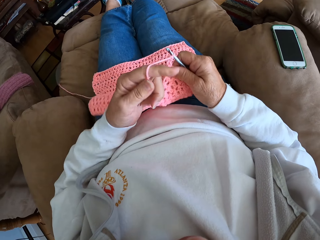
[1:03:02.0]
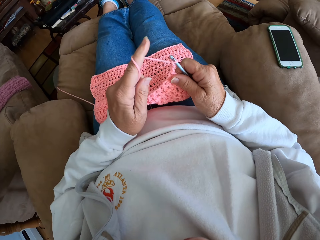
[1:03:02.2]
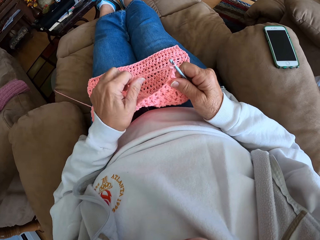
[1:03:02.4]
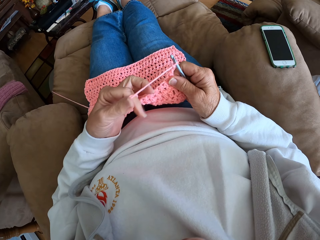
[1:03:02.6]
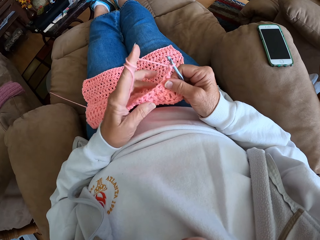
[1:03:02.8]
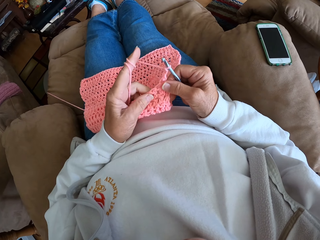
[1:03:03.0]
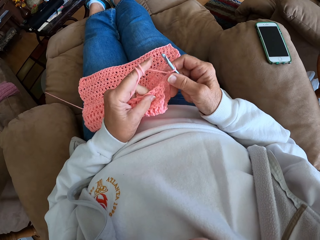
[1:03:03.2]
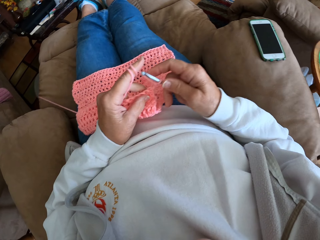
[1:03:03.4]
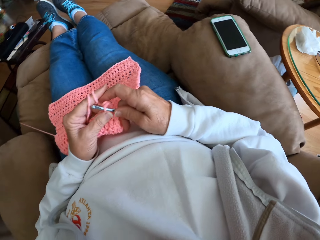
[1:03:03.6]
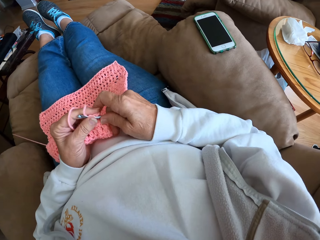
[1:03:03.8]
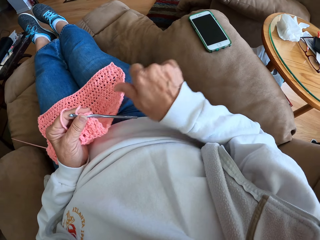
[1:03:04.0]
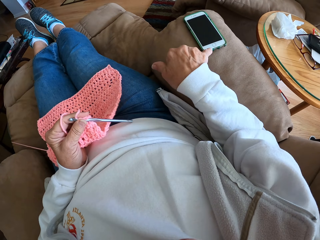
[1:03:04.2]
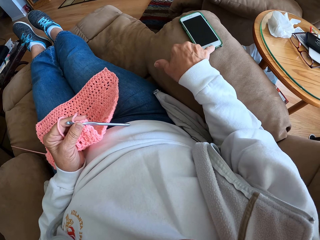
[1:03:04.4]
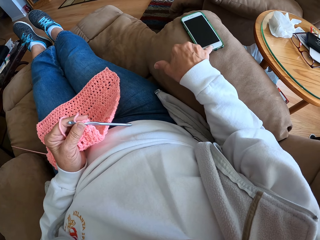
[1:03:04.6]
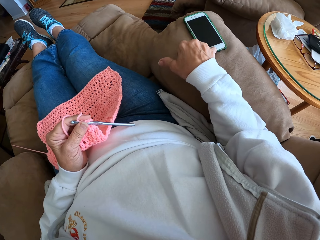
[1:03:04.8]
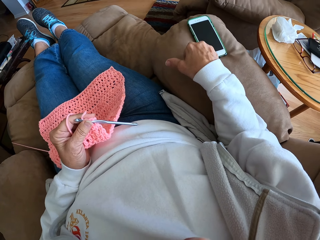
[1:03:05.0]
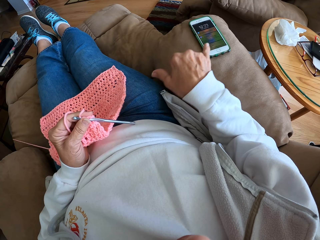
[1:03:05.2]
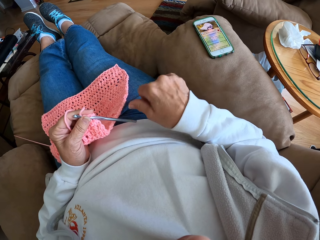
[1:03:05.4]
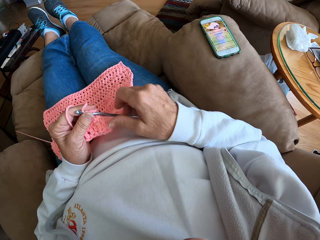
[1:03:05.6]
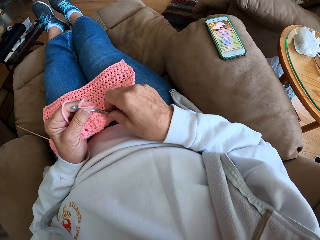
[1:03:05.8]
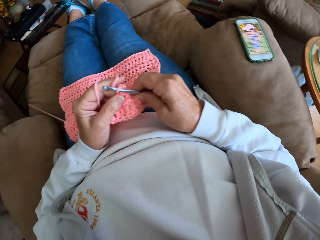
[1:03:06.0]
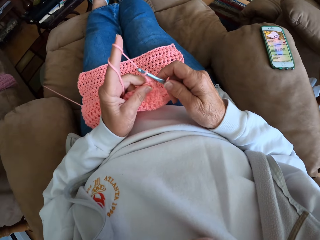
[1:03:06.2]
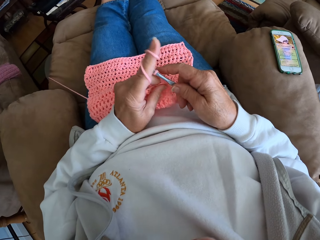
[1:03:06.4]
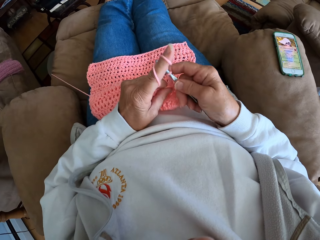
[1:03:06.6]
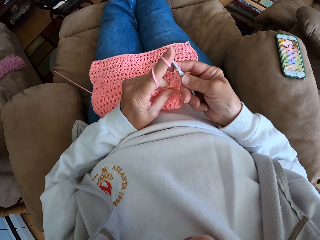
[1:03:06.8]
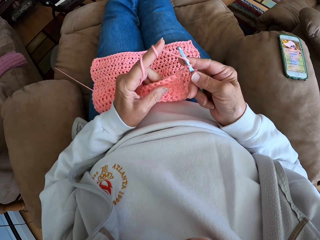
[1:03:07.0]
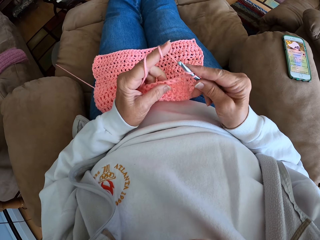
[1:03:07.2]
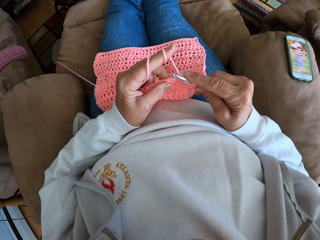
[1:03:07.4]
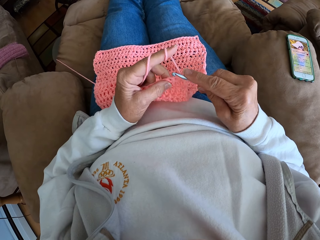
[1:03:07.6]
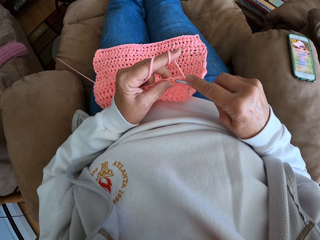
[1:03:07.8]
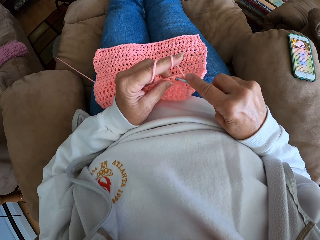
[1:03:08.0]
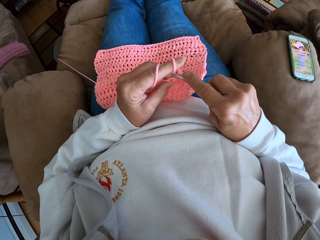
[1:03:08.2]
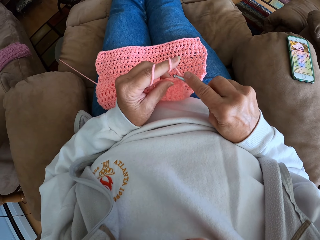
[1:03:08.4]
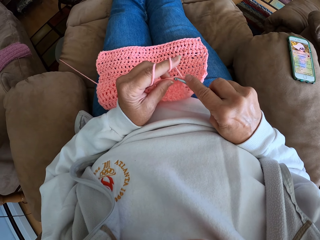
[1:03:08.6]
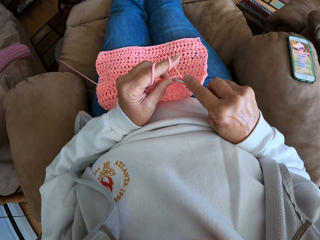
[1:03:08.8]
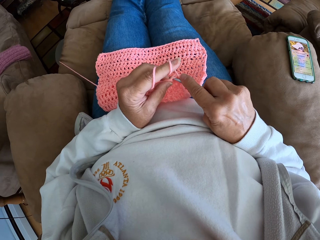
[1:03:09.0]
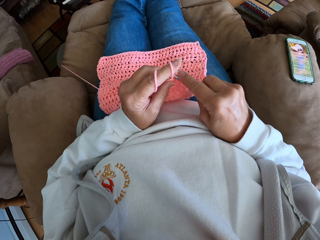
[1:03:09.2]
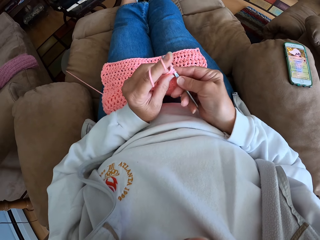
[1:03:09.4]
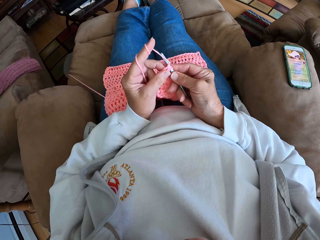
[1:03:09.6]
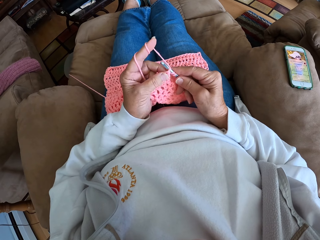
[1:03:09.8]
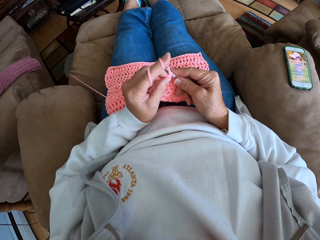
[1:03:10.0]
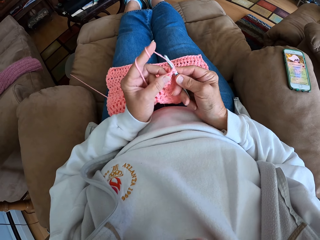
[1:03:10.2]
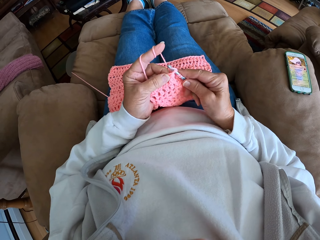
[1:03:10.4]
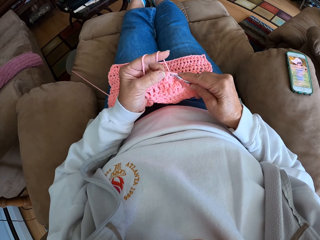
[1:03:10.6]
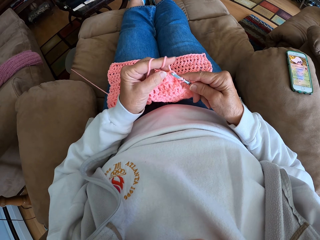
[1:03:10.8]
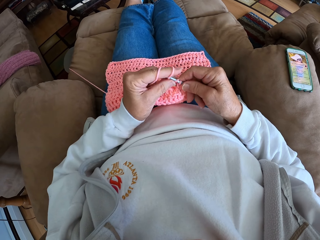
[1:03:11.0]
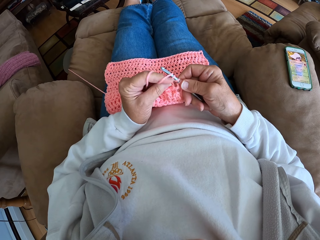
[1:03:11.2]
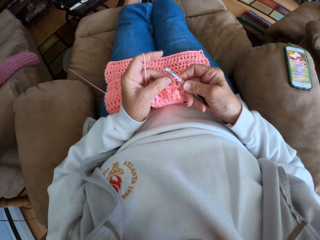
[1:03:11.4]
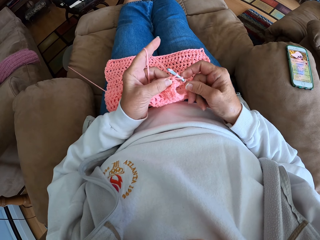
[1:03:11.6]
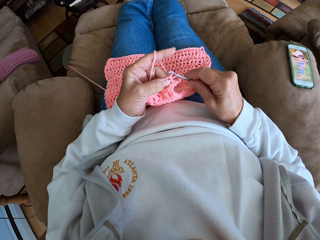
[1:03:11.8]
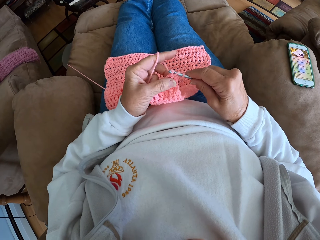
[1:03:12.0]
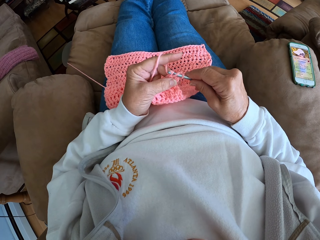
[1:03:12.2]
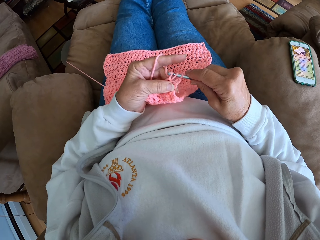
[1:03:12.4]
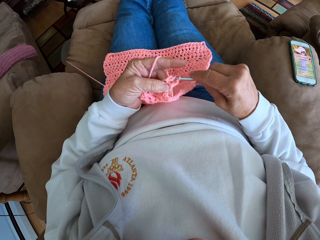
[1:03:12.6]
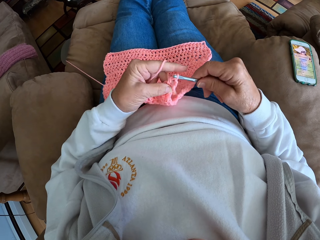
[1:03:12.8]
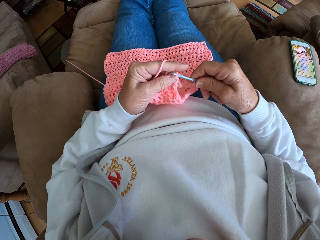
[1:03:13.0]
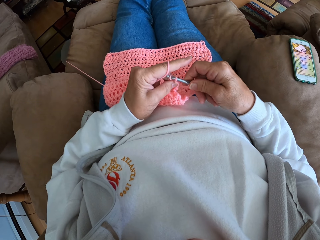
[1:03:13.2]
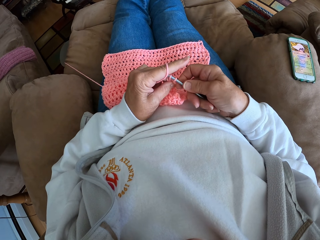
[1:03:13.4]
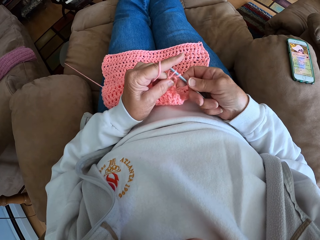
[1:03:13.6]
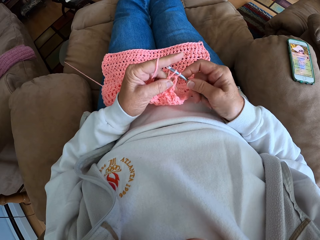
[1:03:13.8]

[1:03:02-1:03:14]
The camera wearer unfolds the piece of cloth. She rolls the yarn on her finger. She ties the yarn on the finger. She presses her phone on the couch armrest. She crochets the piece of cloth using the crochet hook.

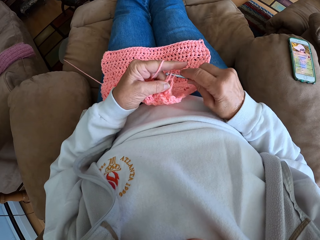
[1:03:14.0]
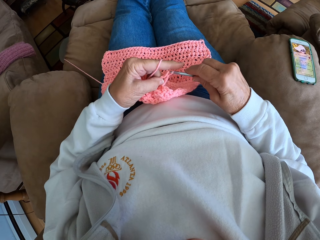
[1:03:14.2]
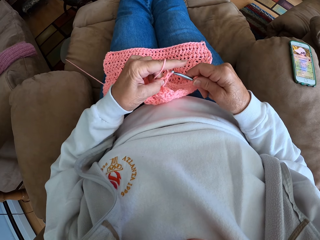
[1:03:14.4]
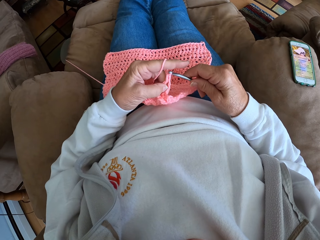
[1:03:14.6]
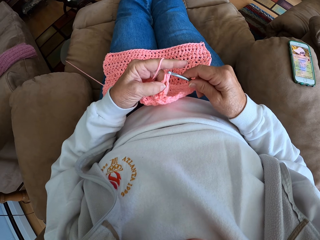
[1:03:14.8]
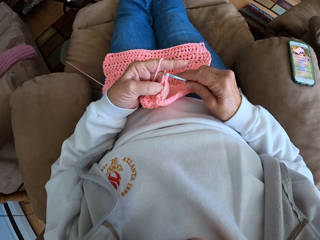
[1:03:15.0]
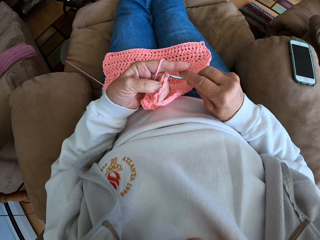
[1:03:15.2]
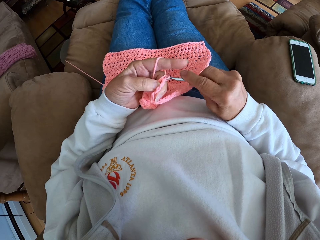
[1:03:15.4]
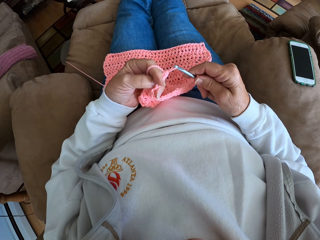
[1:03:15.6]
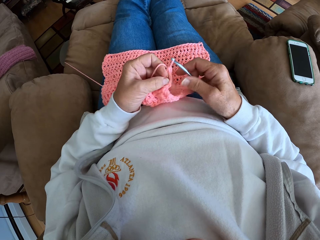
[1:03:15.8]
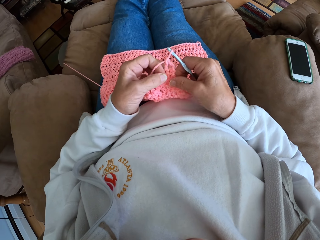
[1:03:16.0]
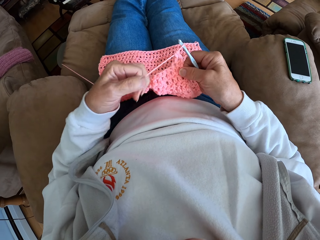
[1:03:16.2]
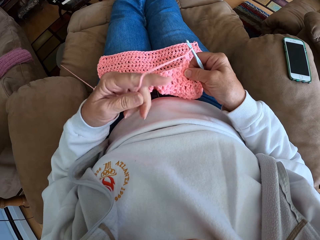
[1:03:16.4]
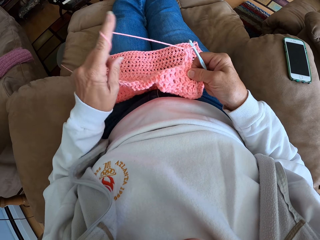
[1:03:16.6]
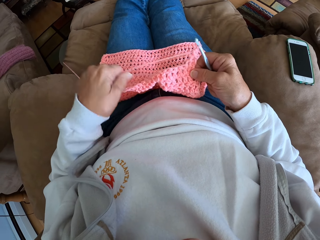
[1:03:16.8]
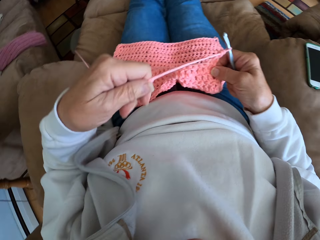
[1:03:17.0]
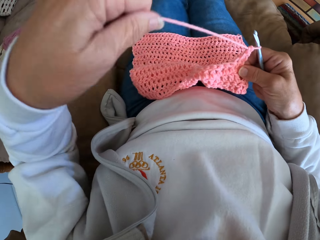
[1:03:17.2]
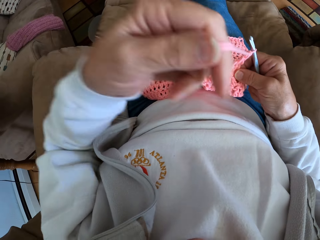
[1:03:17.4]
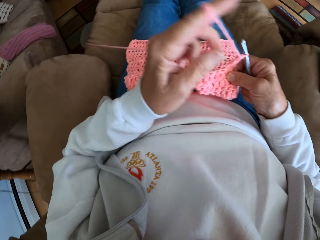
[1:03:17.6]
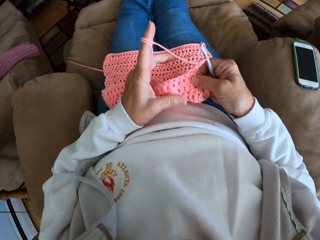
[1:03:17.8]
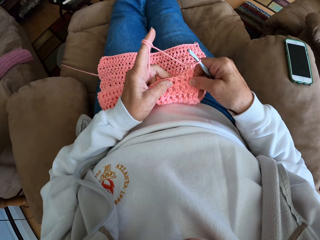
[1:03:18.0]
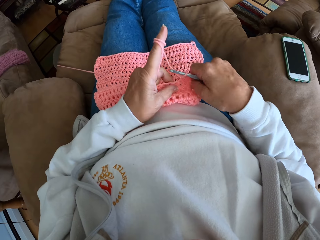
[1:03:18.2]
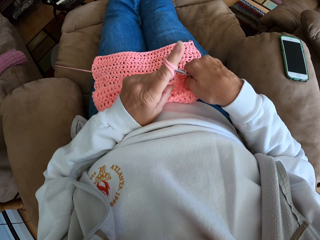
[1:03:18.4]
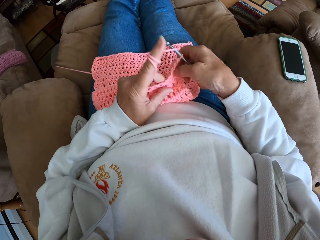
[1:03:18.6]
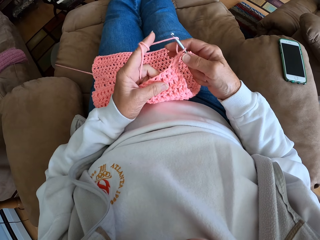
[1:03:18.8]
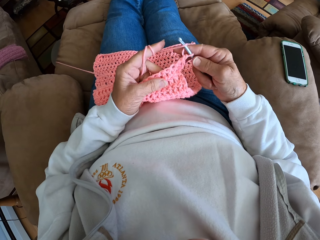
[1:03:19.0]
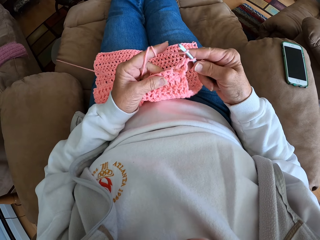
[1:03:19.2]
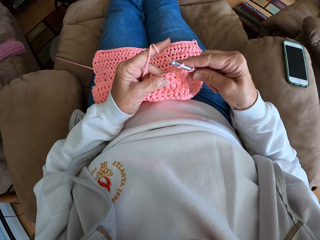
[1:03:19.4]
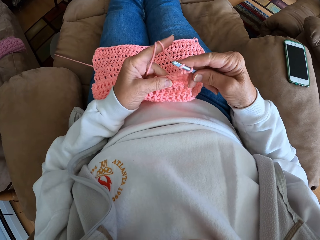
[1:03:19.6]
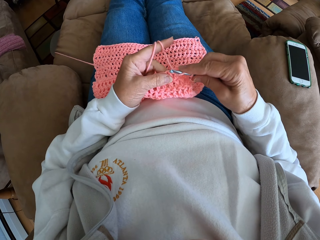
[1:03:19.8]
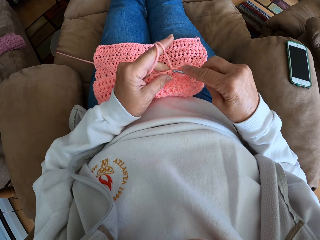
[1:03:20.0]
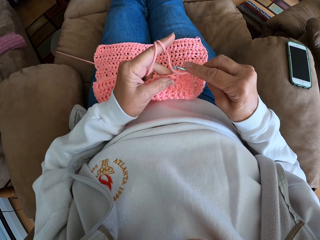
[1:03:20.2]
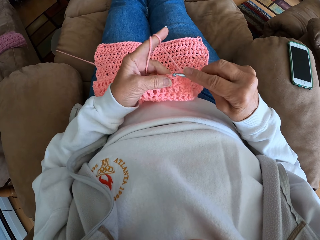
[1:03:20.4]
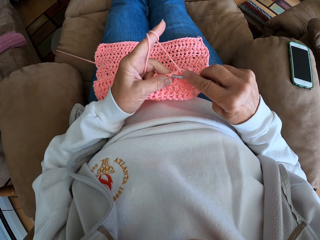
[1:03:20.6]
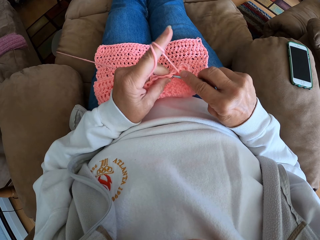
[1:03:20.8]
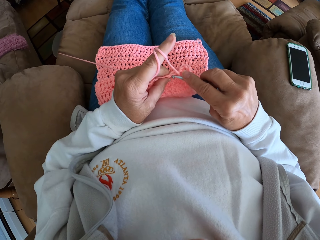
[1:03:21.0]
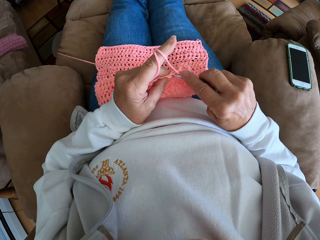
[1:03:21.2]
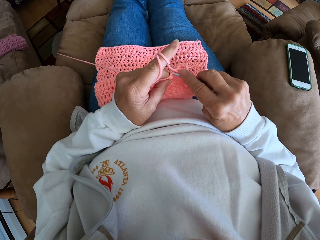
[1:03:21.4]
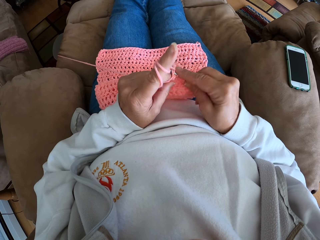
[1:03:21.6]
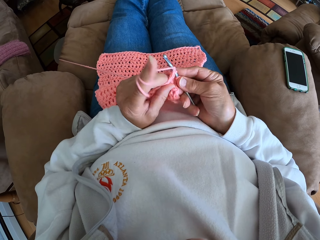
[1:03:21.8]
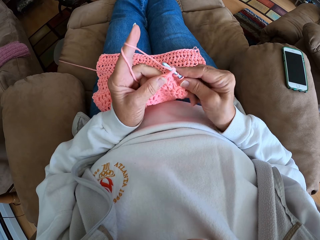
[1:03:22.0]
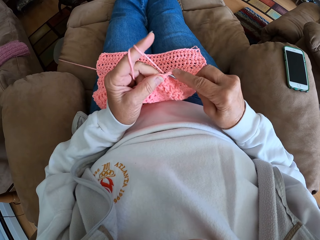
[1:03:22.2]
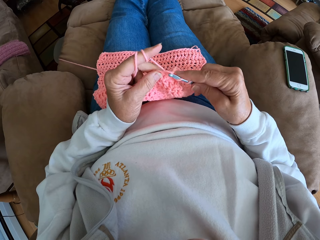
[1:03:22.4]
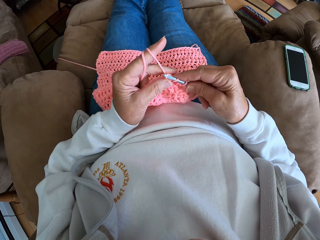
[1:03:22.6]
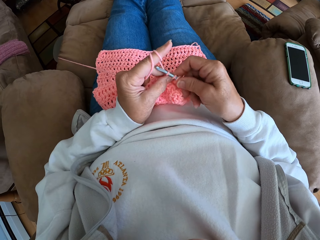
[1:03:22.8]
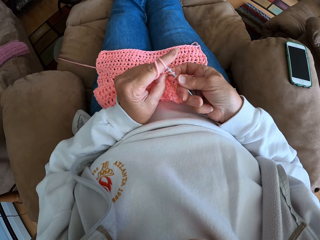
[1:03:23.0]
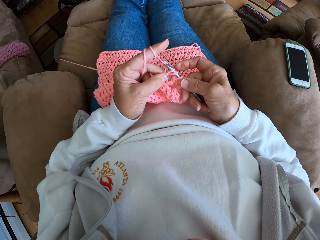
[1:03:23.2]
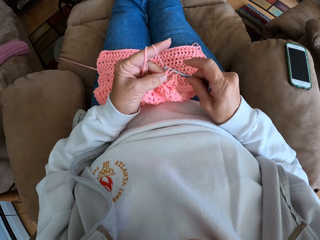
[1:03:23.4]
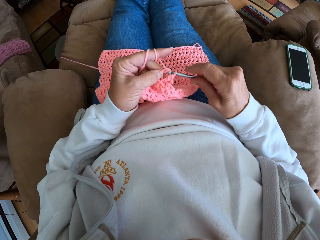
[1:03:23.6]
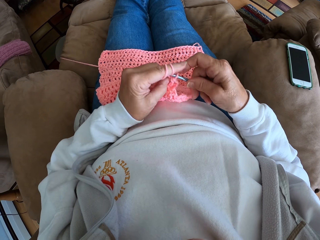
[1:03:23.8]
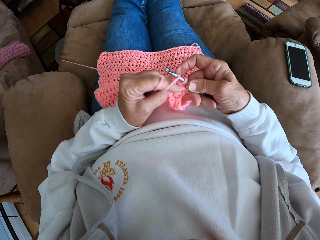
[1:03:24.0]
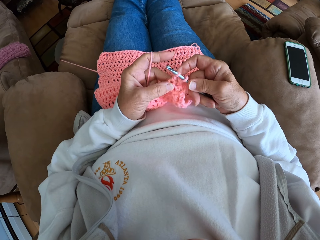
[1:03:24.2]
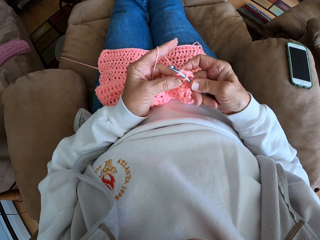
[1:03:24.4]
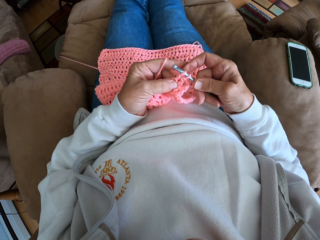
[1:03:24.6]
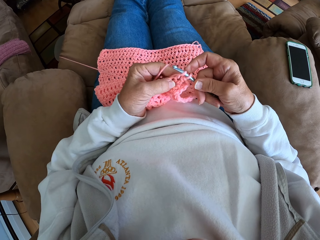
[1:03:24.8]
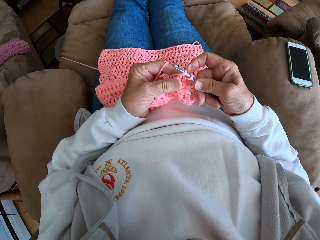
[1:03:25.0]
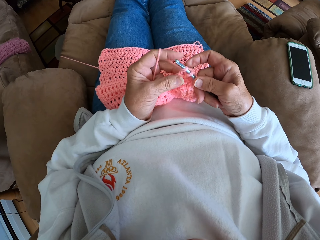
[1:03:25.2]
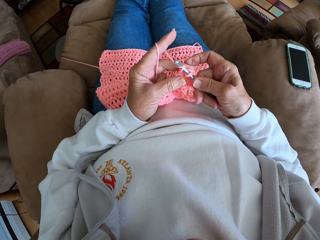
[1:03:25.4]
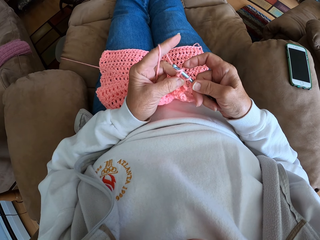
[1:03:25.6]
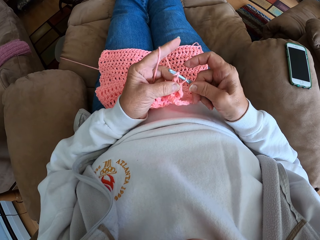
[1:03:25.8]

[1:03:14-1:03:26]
The camera wearer rolls more yarn or thread on her left finger. She straightens the thread. She winds the thread on her finger. She continues crocheting with the yarn and the crochet hook.
